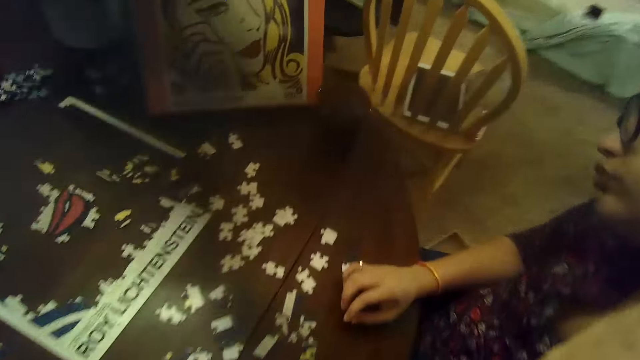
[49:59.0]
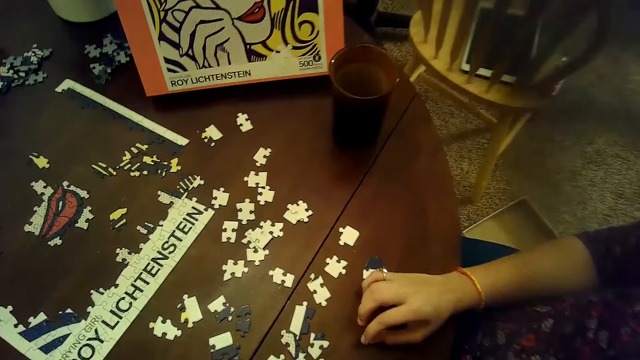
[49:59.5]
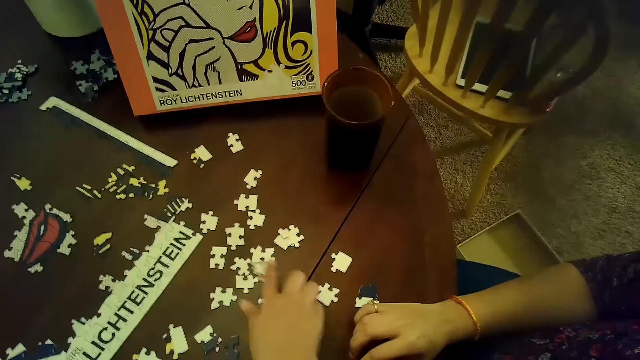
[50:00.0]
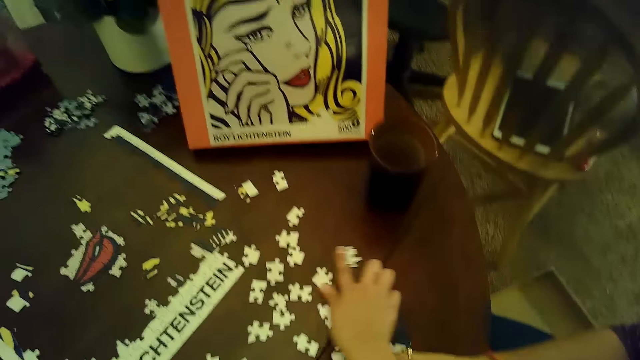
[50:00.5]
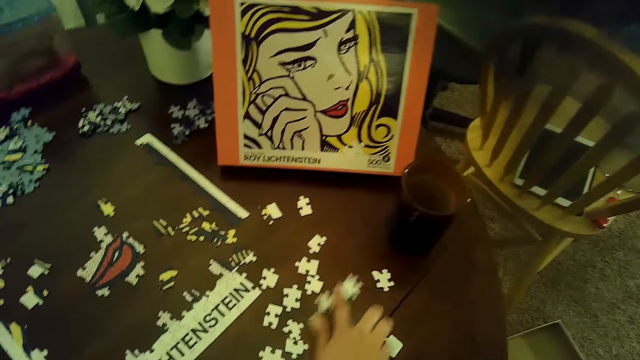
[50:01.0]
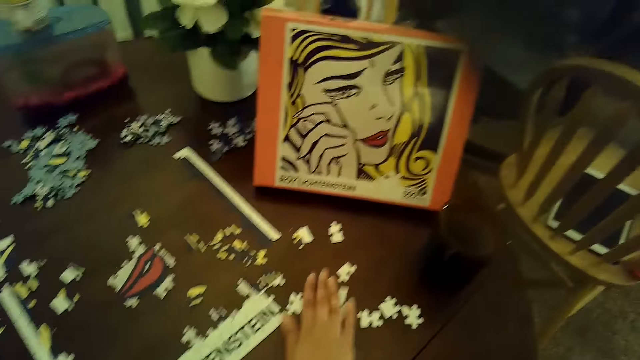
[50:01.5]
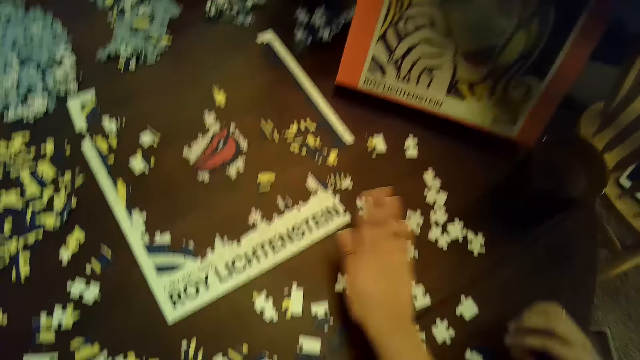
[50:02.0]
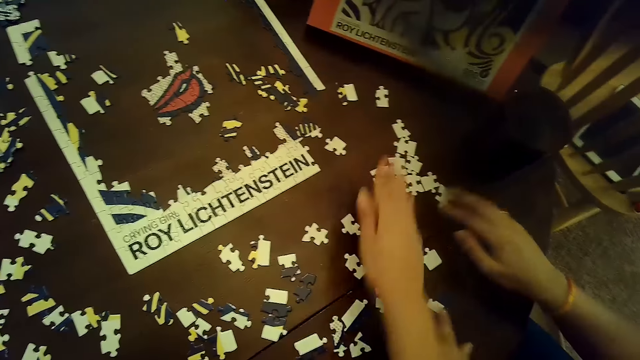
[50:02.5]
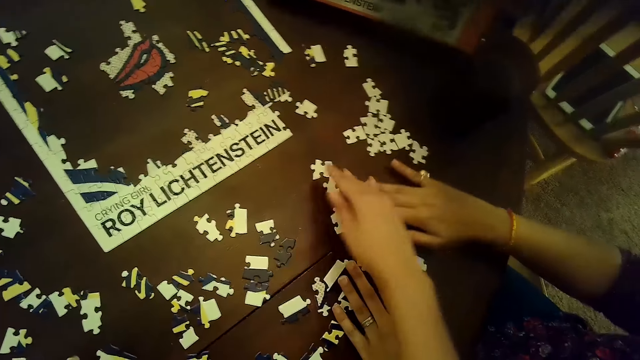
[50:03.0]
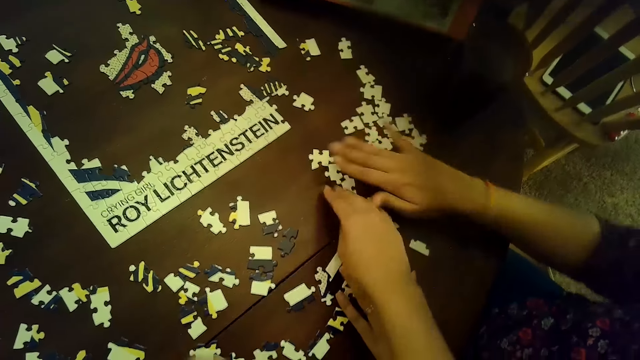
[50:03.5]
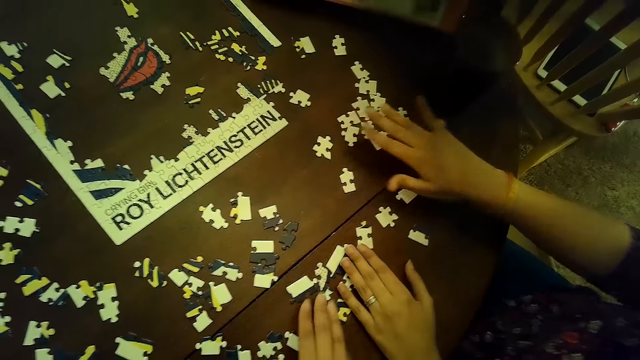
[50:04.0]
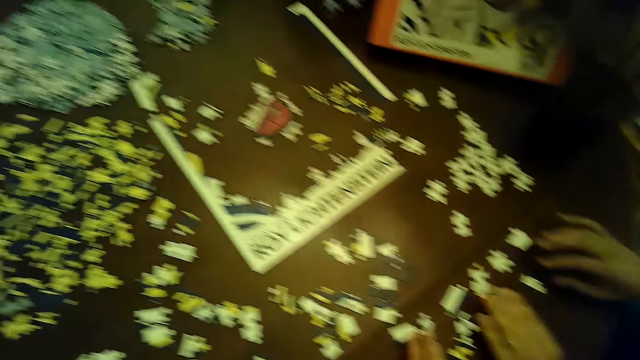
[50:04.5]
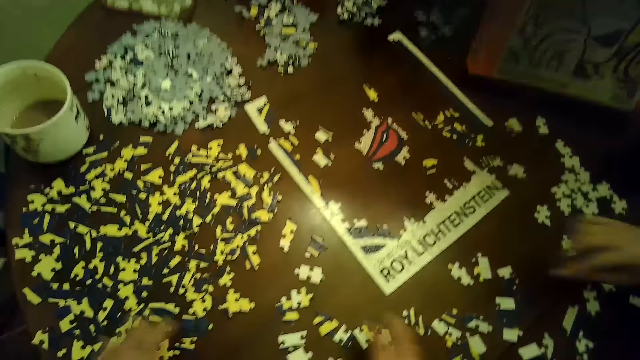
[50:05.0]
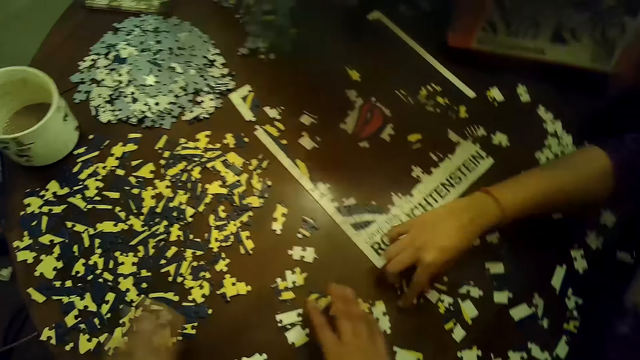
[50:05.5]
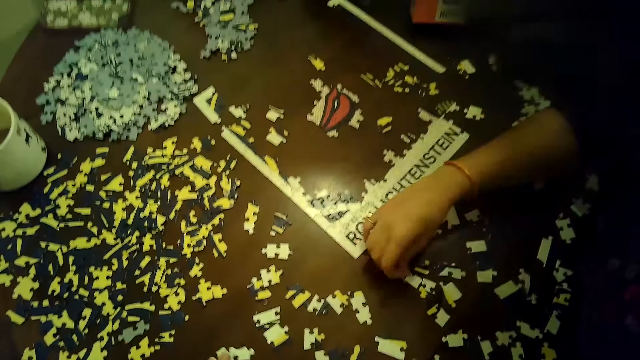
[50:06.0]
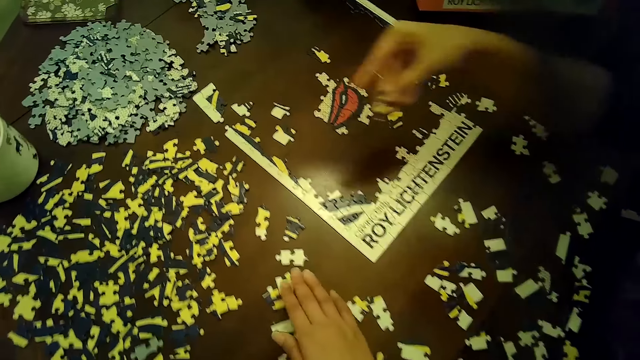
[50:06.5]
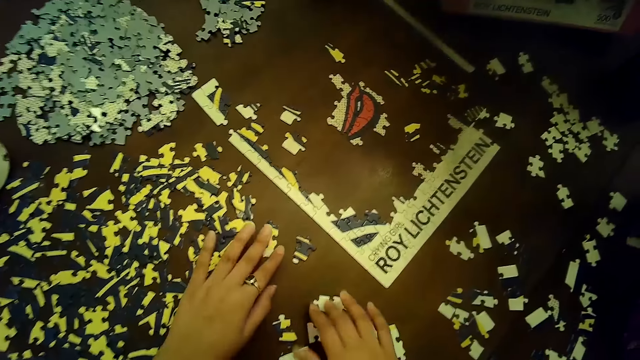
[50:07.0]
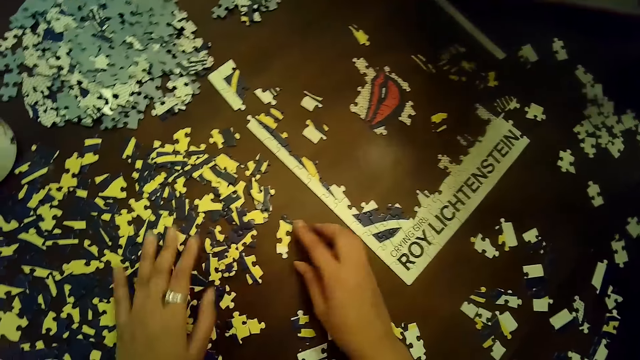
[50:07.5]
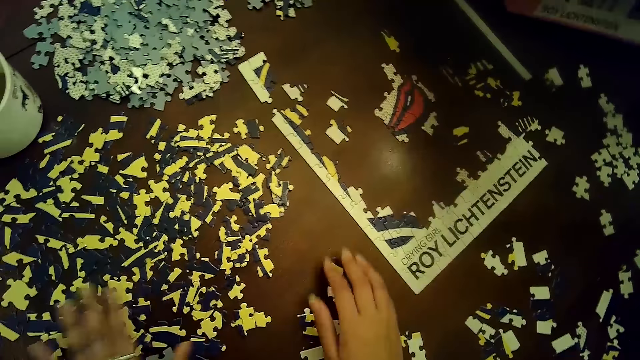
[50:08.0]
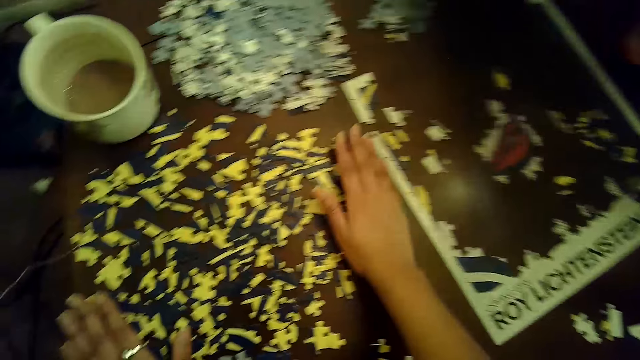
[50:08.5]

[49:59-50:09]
The camera wearer moves a puzzle piece with her right hand. She arranges cards on the table. She moves a puzzle piece with her right hand again. She moves puzzle pieces with her right hand repeatedly. The woman moves the puzzle pieces with her right hand and arranges the cards on the table. The camera wearer moves the puzzle pieces with her right hand. The woman moves the puzzle pieces with her right hand. The camera wearer moves the puzzle pieces with her right hand and places both hands on the puzzle pieces. The woman picks up a puzzle piece from the table with her right hand. The camera wearer moves the puzzle pieces with her right hand. She moves the puzzle pieces on the table with her right hand again.

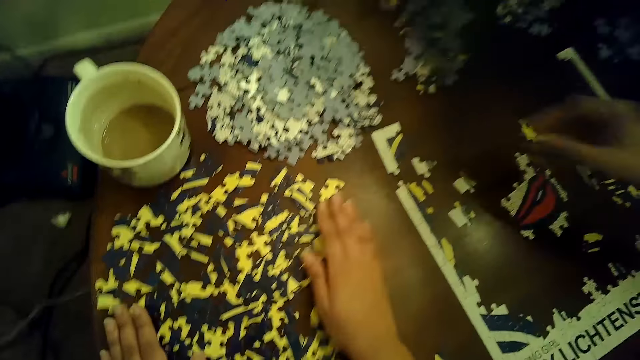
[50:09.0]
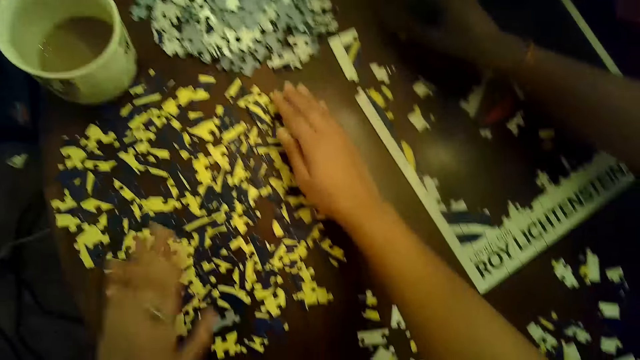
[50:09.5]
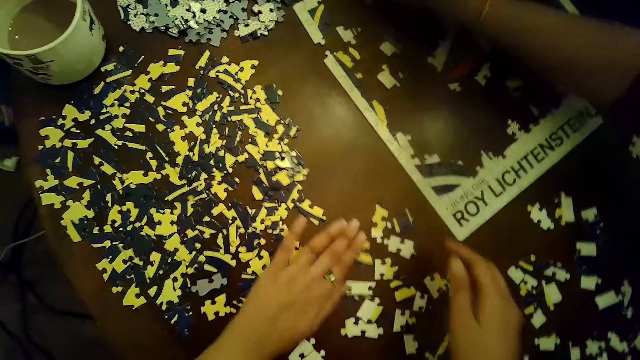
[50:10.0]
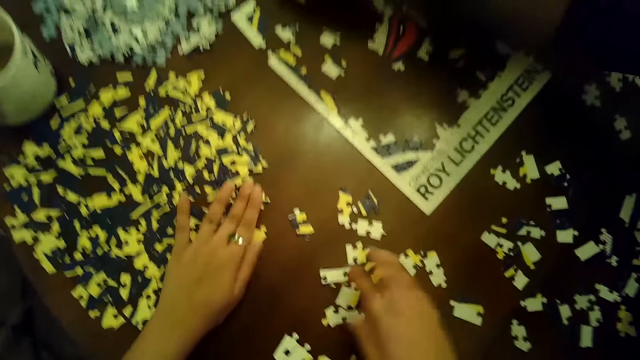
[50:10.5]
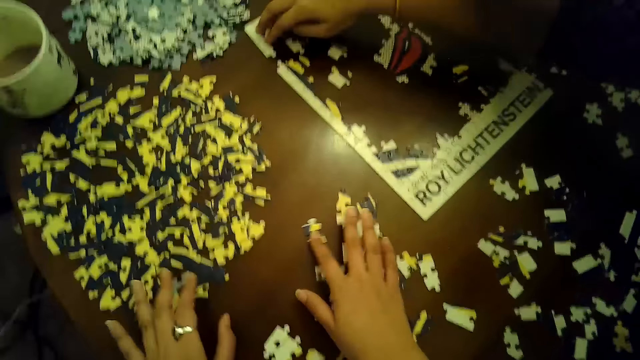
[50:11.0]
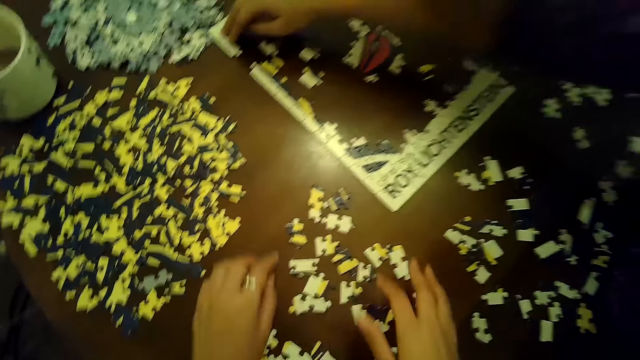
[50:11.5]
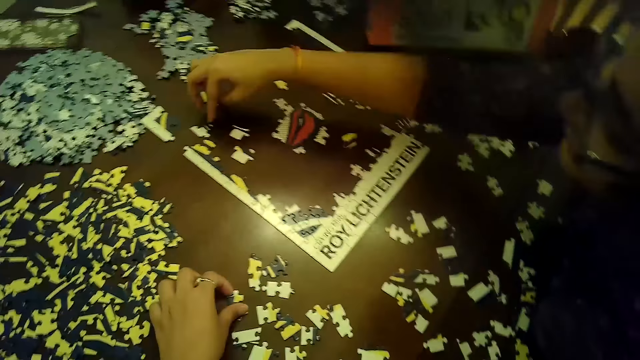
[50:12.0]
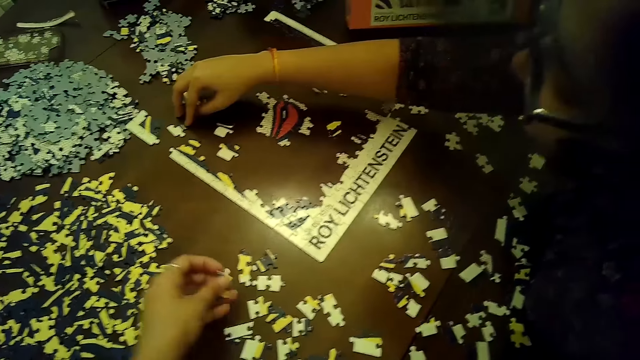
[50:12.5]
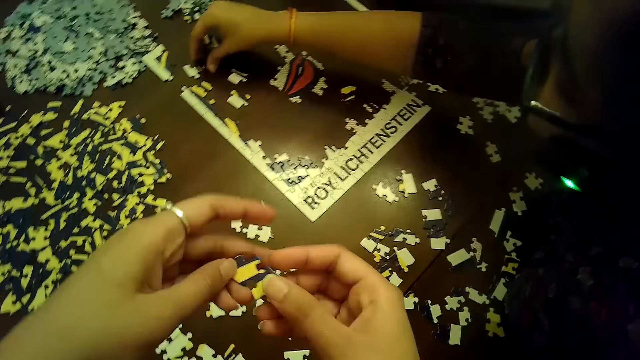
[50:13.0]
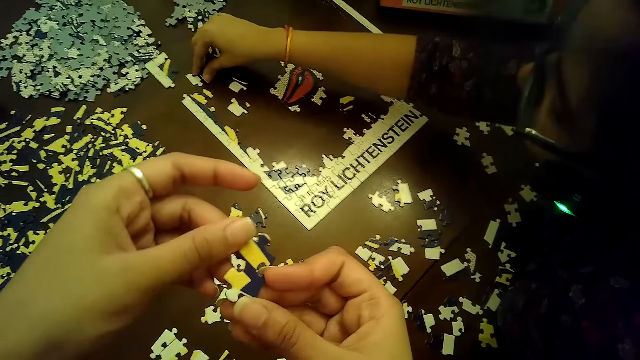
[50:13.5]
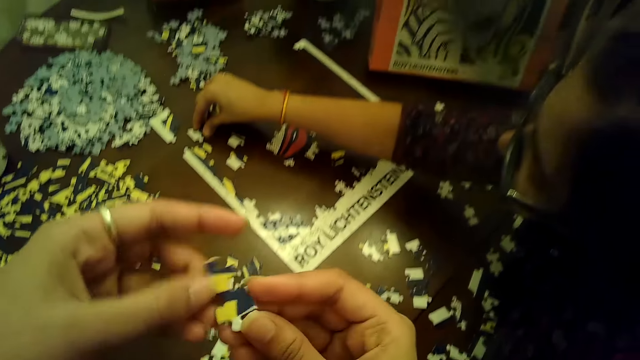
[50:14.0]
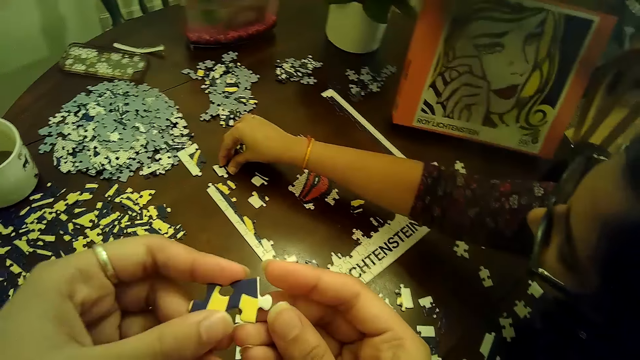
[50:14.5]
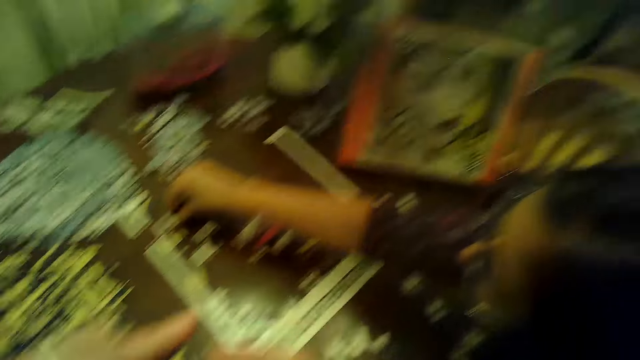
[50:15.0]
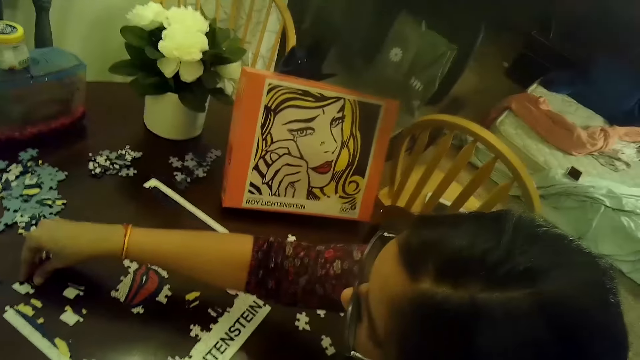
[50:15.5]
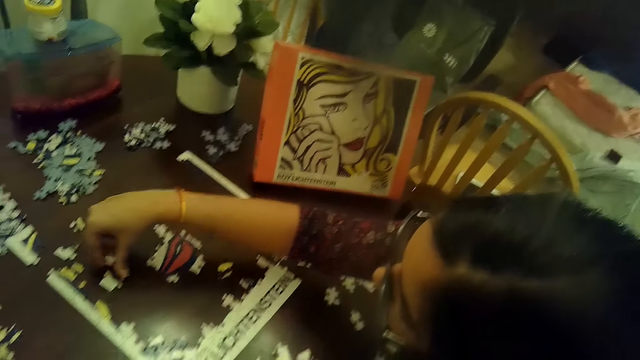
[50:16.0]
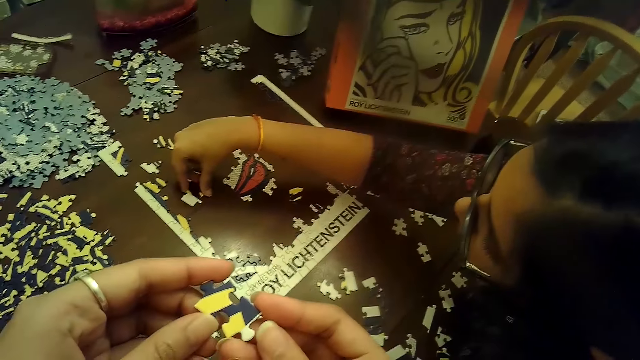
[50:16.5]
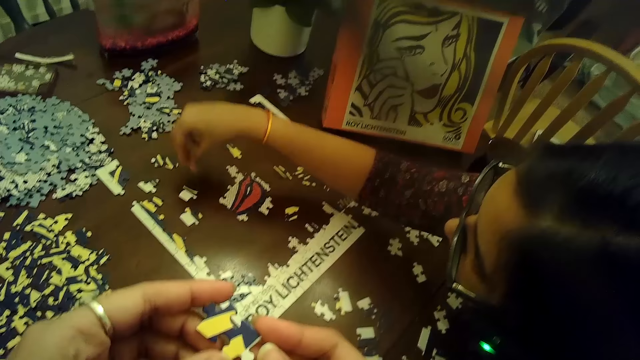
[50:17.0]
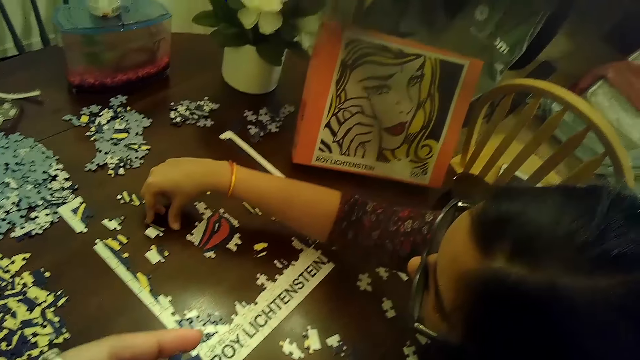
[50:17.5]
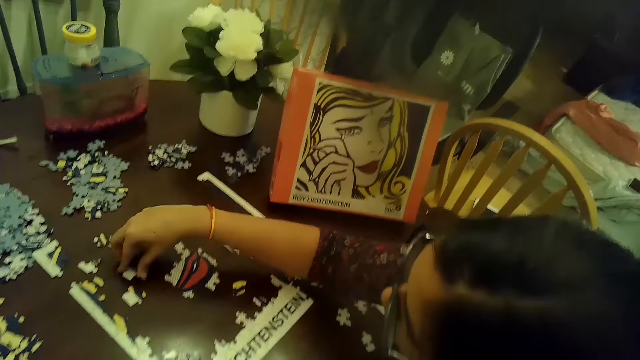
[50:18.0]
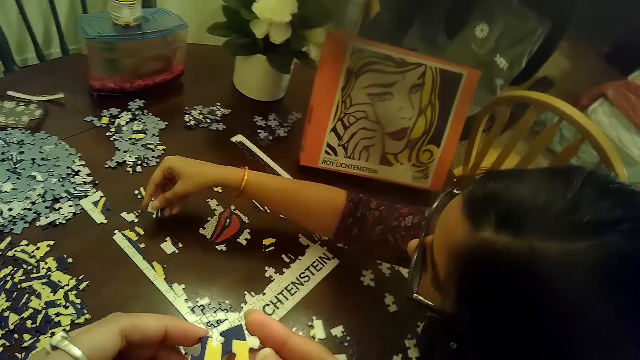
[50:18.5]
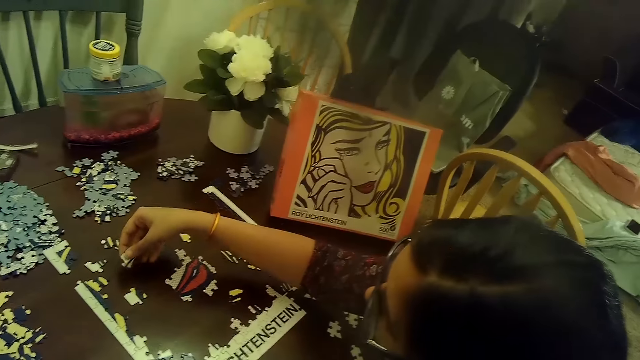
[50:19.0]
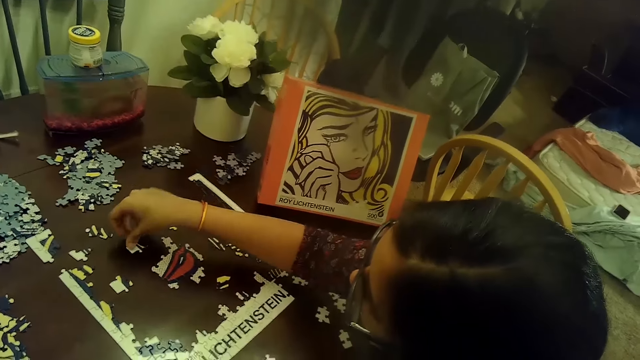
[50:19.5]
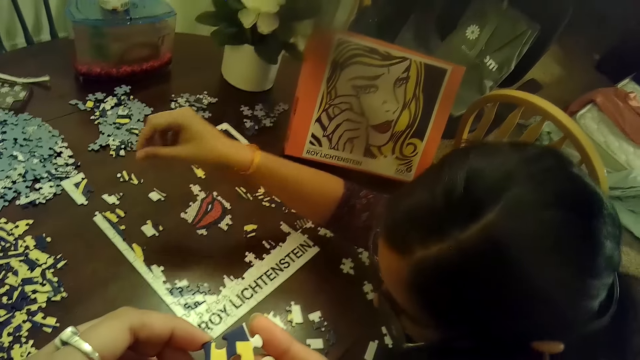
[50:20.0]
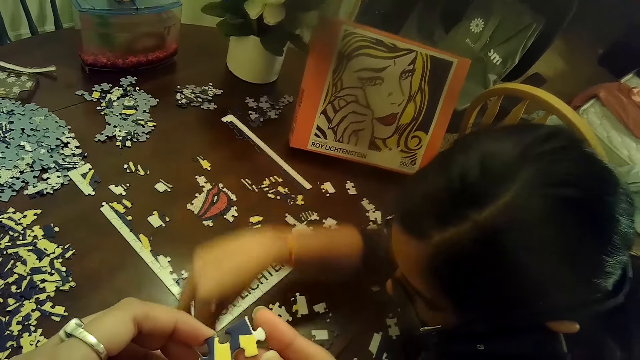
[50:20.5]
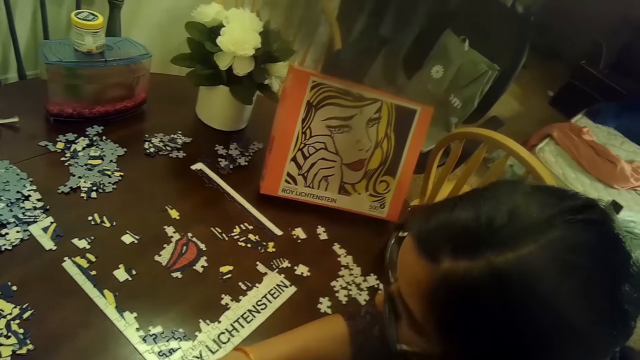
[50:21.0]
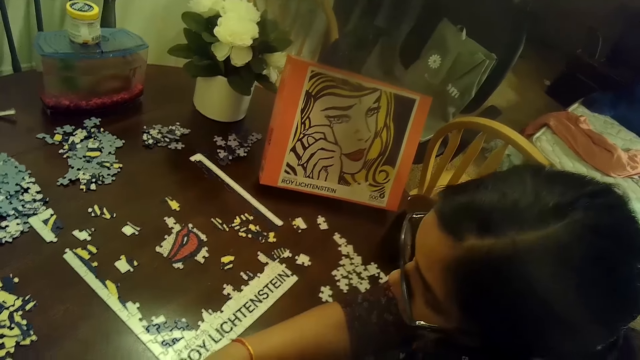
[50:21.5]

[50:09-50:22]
The camera wearer moves puzzle pieces with both hands. The woman places a puzzle piece or card on the table with her right hand. The camera wearer moves puzzle pieces with her left hand. The woman moves a part of the puzzle with her right hand. The camera wearer moves puzzle pieces with her right hand. The woman moves a puzzle piece with her right hand. The camera wearer picks a puzzle piece from the table with her left hand. She holds the puzzle piece with both hands. The woman moves a puzzle piece with her right hand and arranges cards on the table. She touches the table with her right hand, picks a puzzle piece from the table with her right hand, and places the puzzle piece on the table with her right hand.
